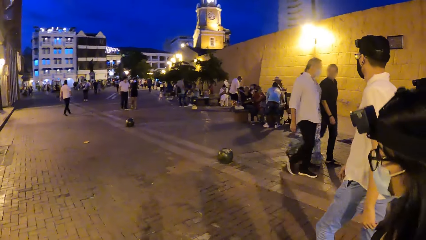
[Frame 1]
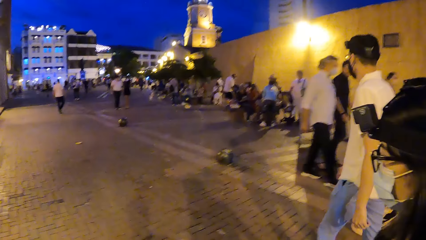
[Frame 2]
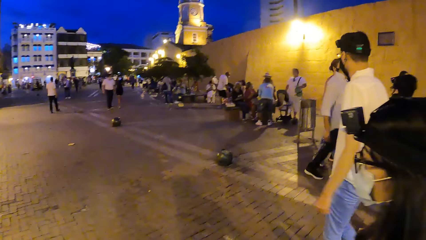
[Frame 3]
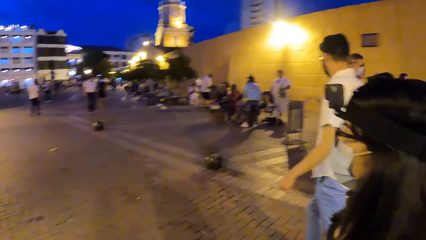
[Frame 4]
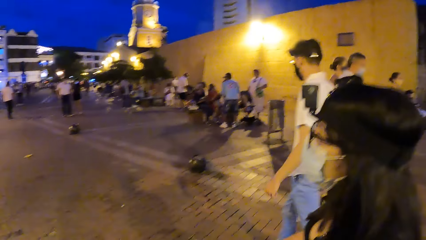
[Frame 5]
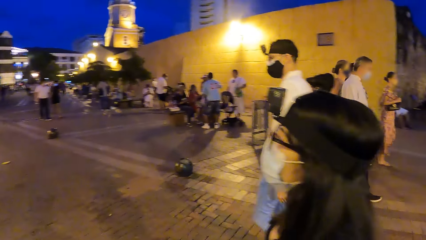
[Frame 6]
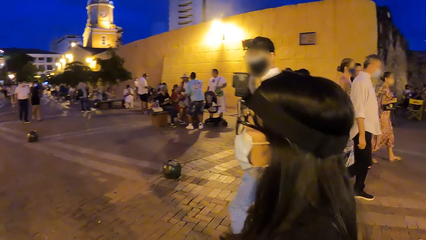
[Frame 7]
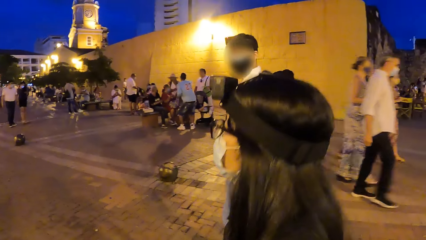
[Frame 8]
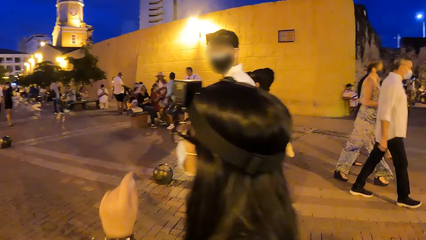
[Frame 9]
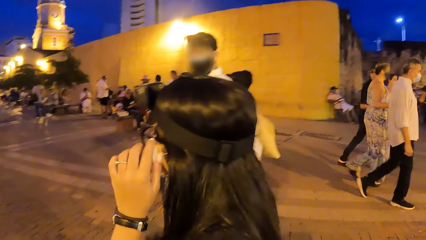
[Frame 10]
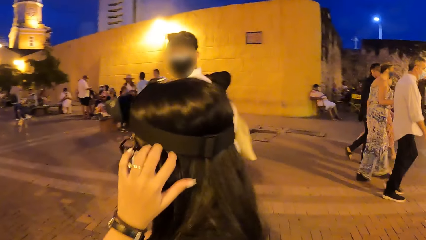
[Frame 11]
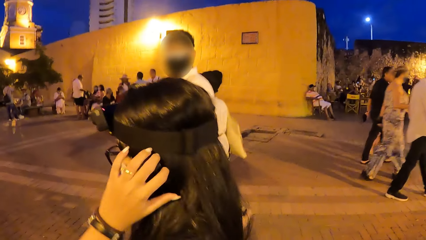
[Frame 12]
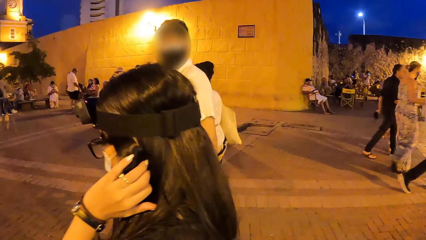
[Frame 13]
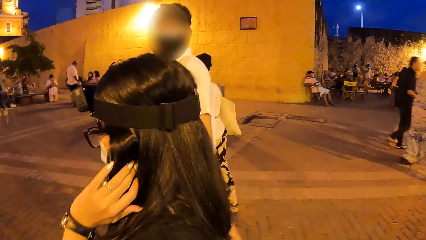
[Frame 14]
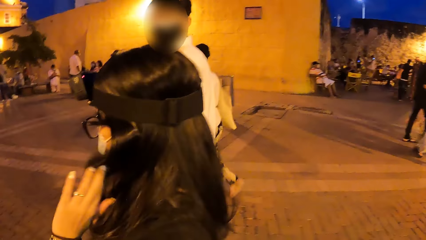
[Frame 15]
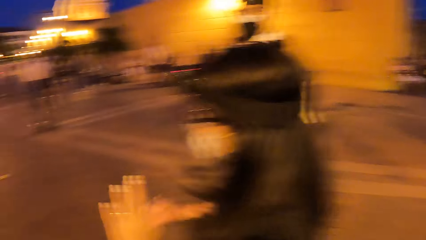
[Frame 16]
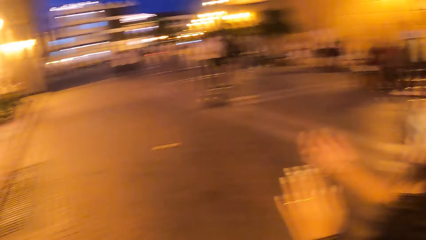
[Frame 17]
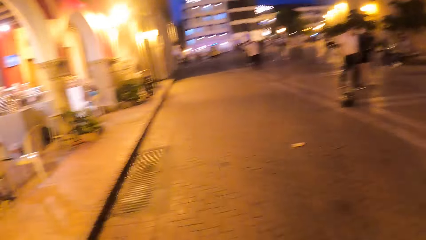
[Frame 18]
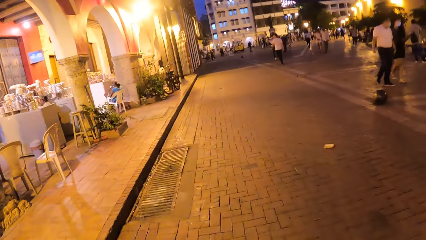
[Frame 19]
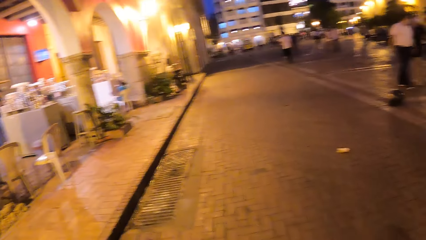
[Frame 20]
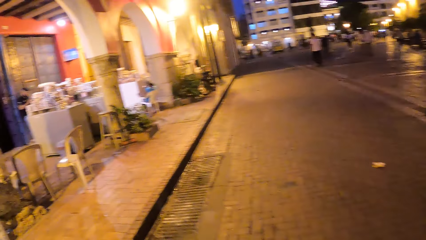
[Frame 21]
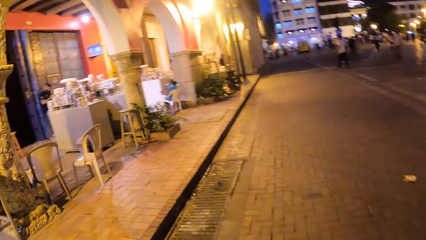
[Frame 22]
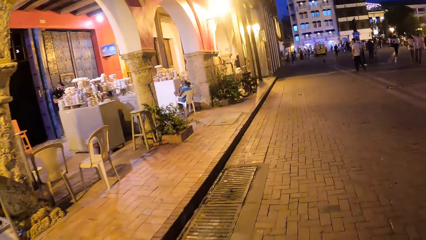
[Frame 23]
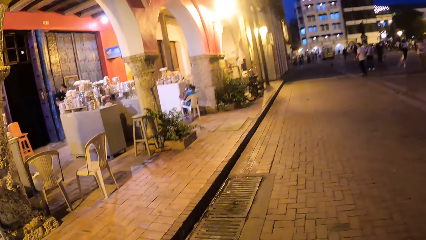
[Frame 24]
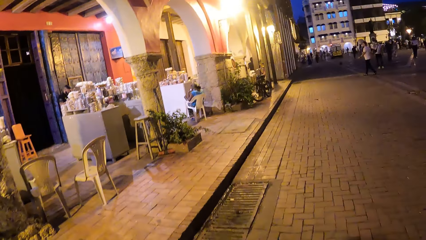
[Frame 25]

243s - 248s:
The camera wearer walks on the road with the people.

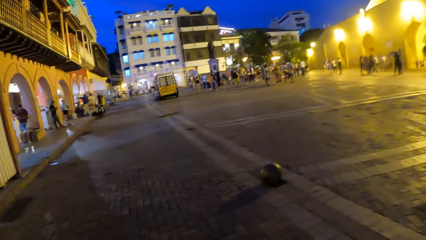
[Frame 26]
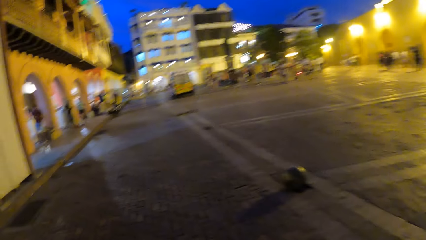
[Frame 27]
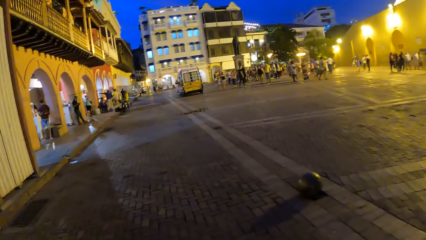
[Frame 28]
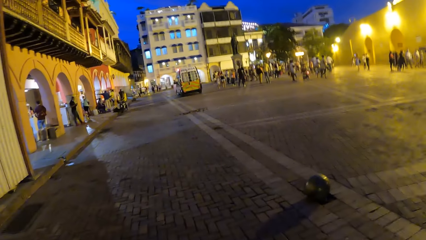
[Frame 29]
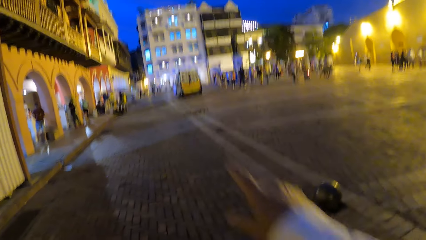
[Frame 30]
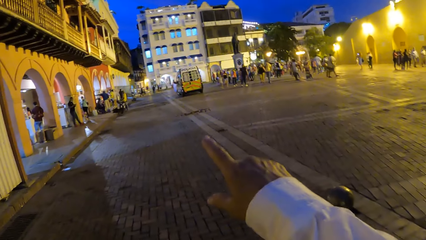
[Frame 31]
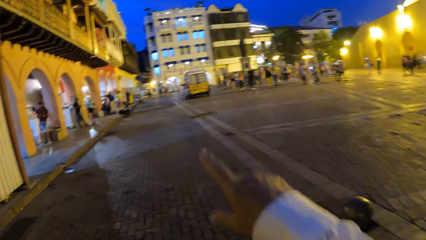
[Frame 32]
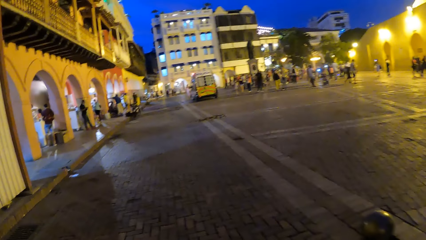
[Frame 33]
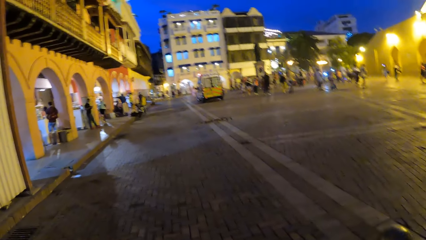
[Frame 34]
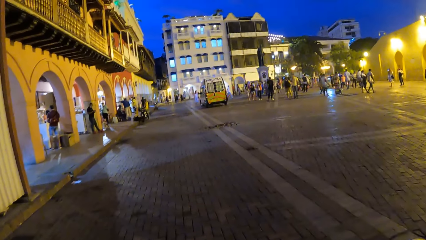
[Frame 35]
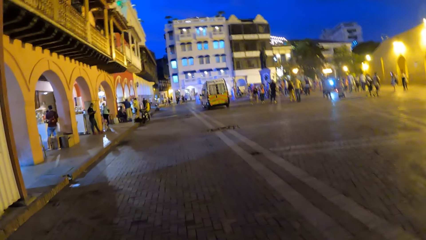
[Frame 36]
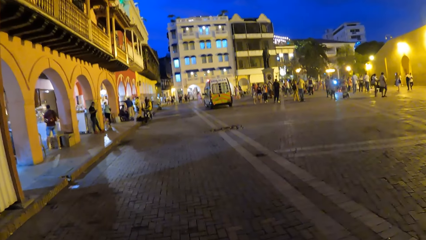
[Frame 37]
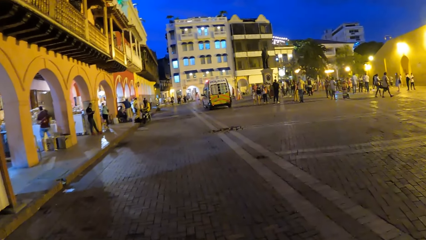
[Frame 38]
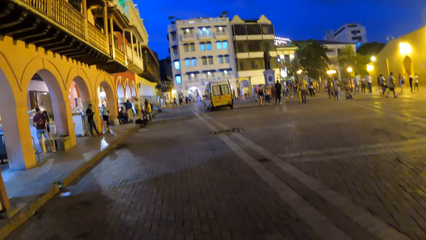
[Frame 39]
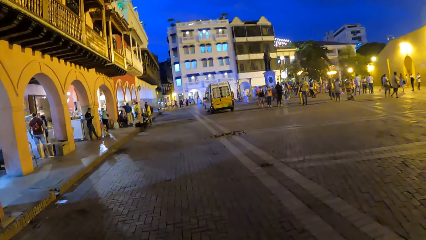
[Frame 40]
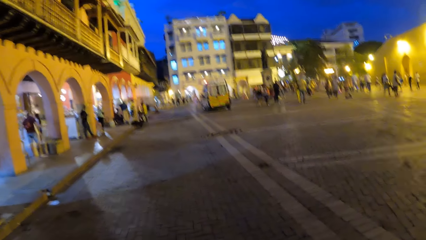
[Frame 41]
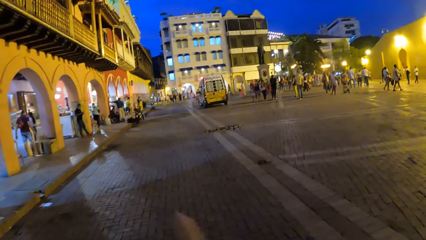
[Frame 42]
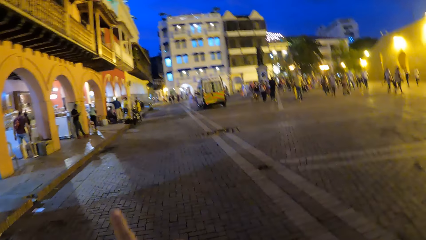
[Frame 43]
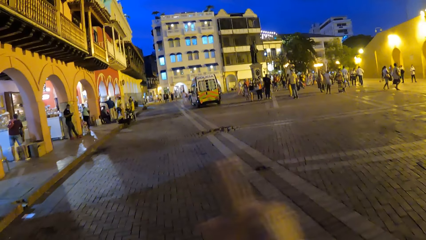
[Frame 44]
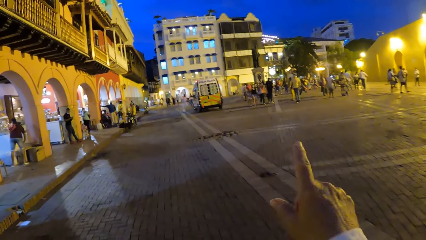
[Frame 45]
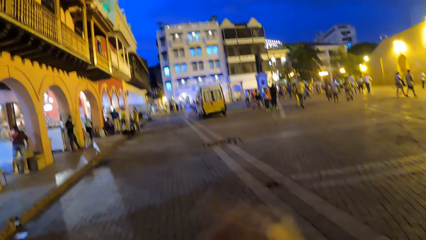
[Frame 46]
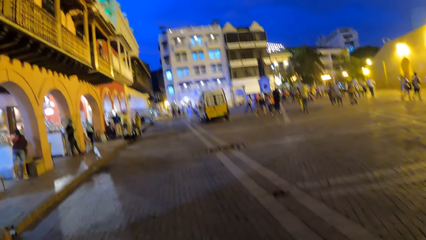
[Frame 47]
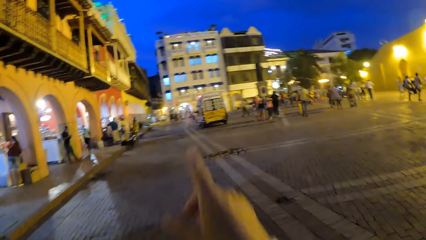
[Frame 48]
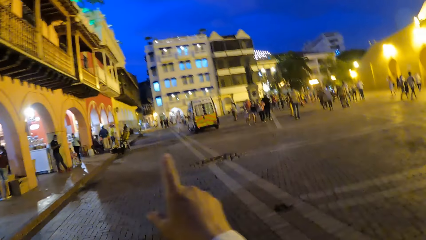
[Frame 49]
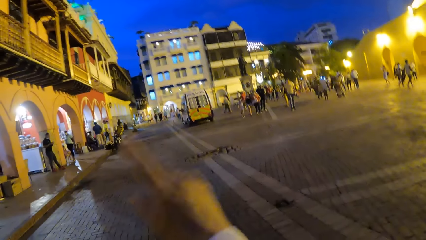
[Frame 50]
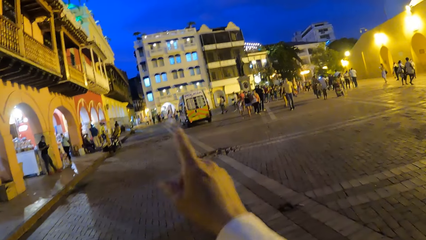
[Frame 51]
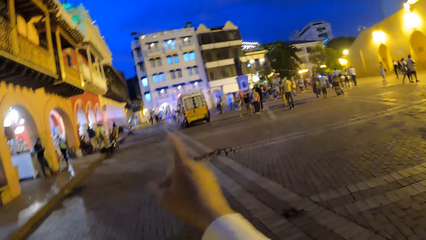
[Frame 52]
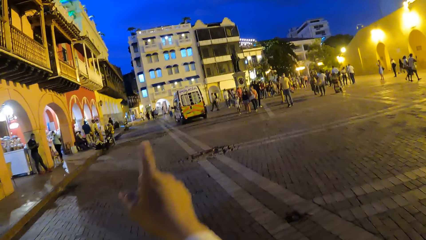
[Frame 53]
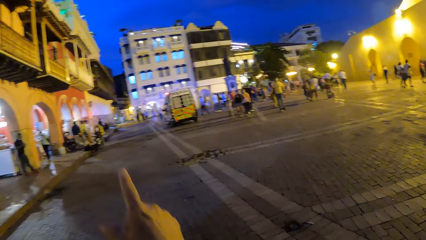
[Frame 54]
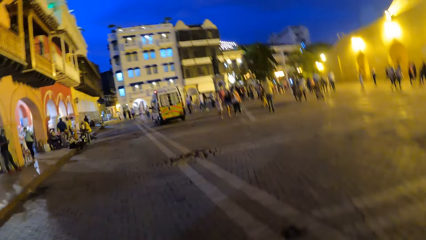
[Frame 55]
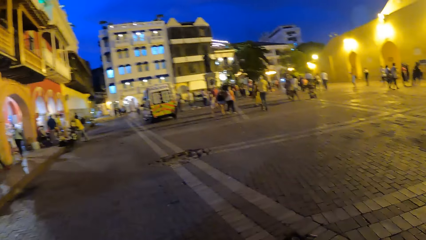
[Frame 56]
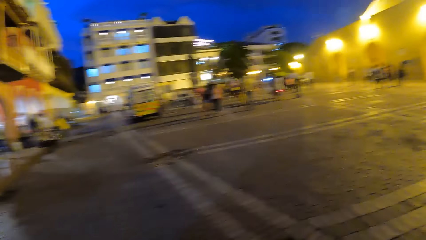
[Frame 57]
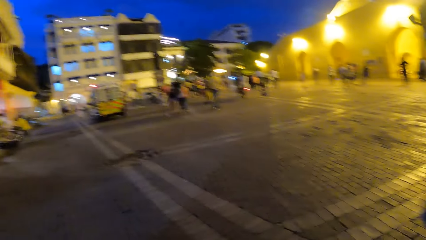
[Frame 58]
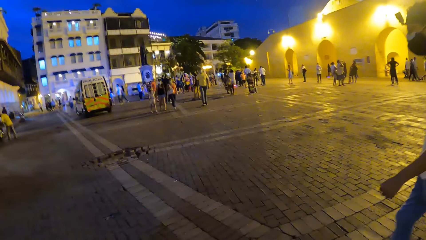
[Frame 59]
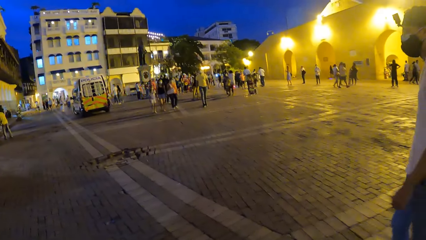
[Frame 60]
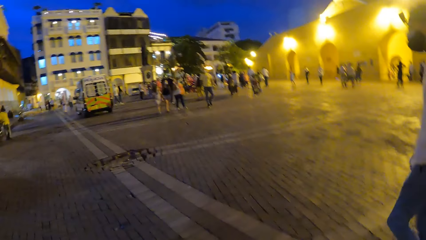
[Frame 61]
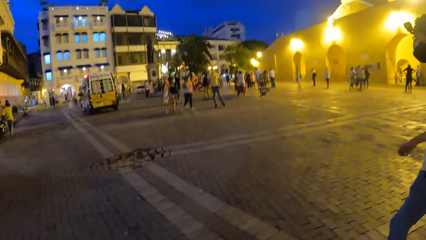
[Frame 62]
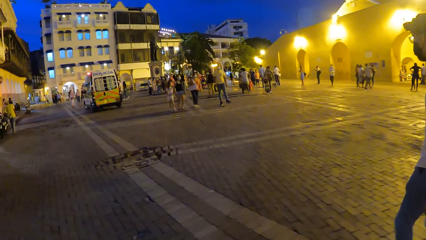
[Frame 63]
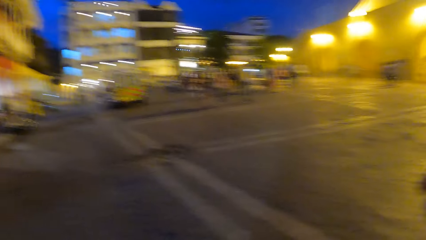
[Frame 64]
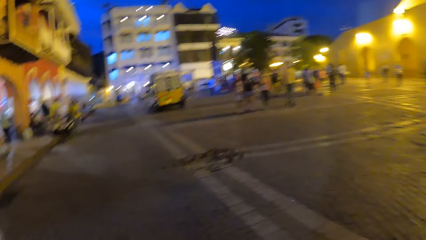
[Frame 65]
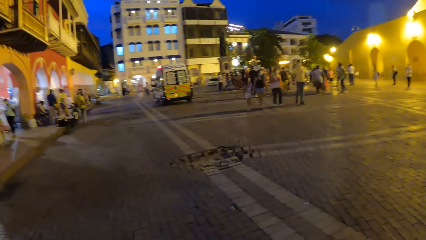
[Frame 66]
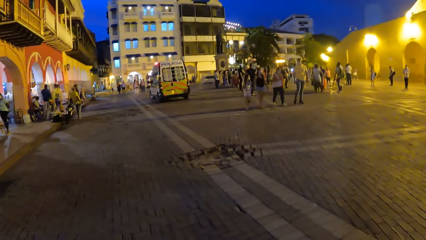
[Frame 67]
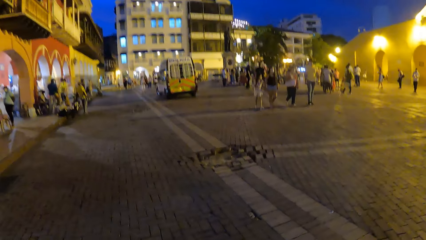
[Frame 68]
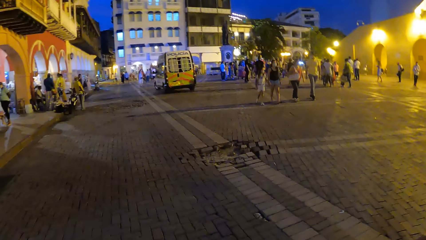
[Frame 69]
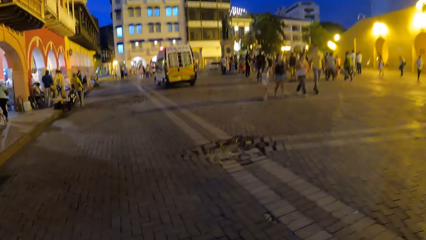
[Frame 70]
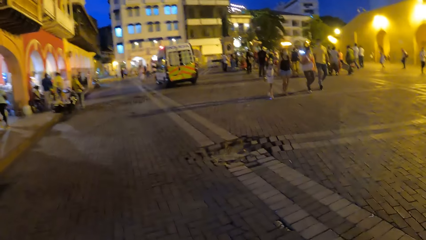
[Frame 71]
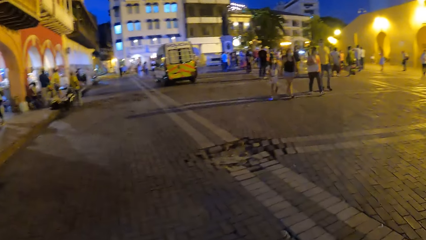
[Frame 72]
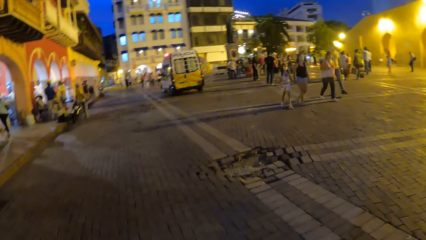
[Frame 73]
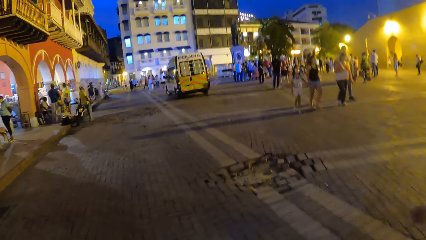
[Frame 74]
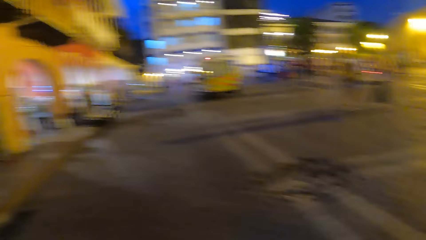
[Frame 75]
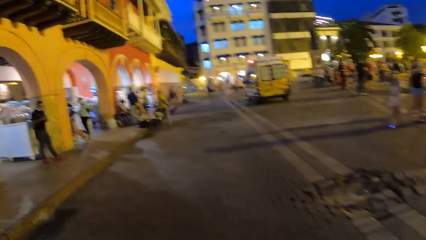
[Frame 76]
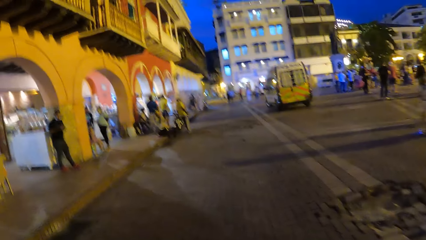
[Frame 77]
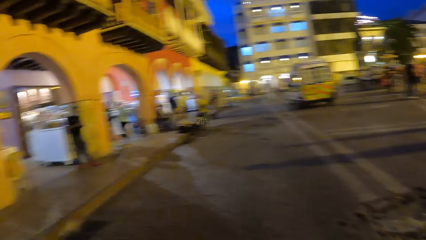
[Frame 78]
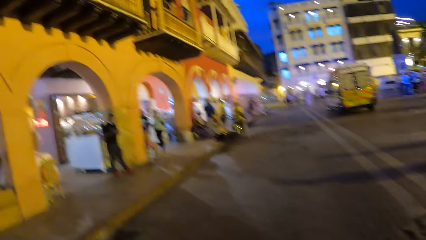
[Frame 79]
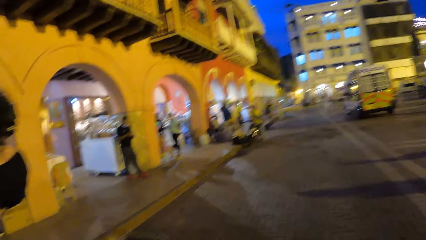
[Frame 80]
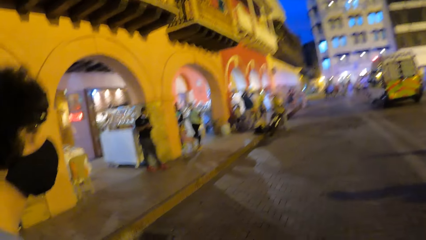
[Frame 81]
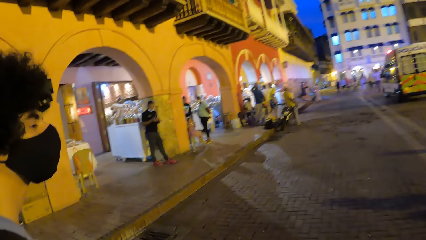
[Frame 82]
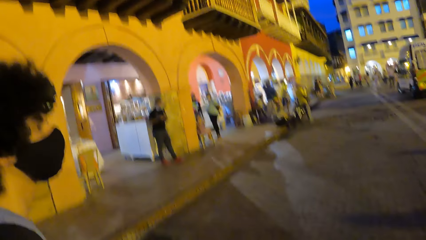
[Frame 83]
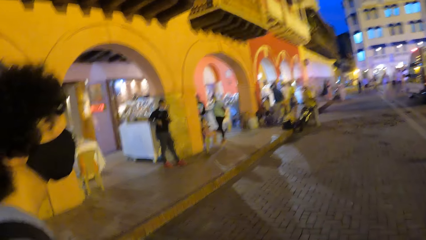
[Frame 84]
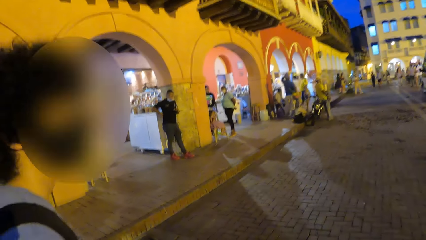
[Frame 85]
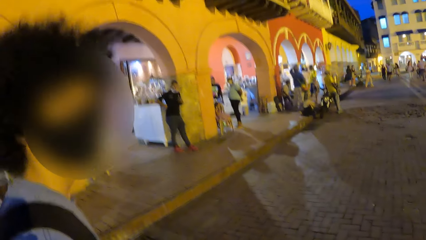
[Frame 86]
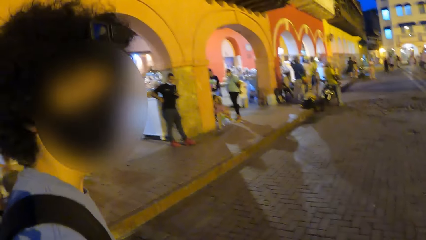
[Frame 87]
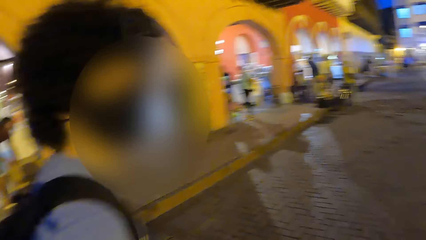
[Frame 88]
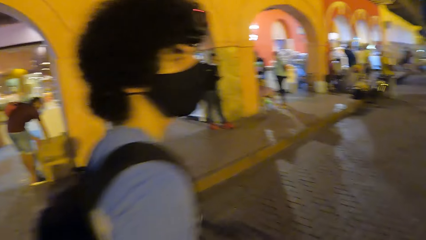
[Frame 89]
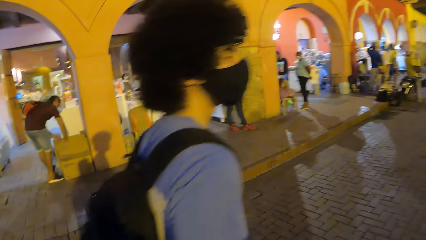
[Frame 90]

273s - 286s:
The camera wearer points at something with his finger. He walks on the road with the people. He points at something with his finger. He walks on the road with the people. He converses with a person.
